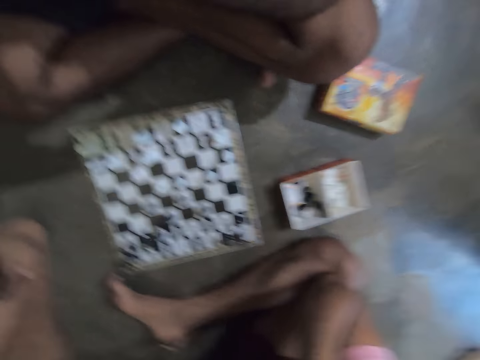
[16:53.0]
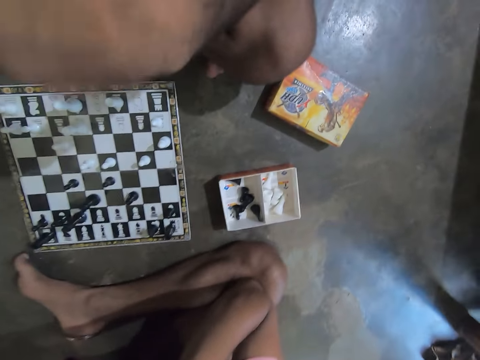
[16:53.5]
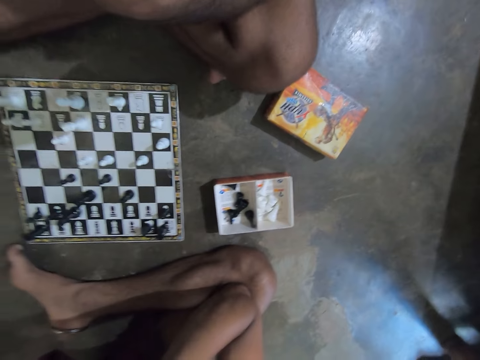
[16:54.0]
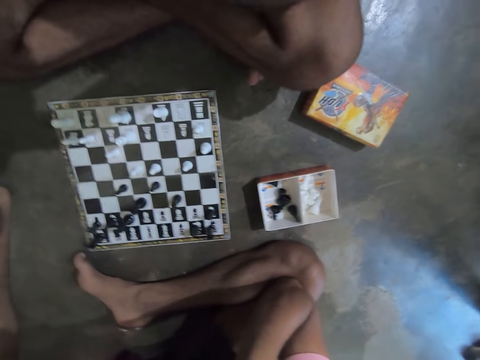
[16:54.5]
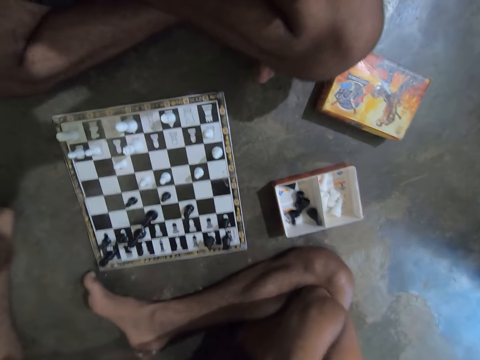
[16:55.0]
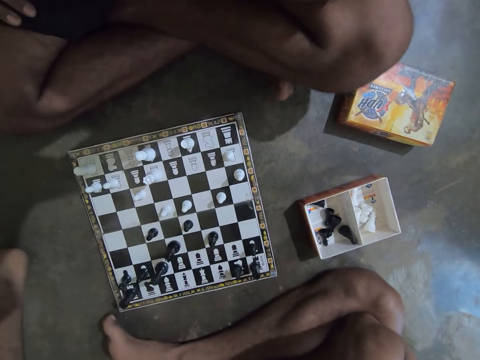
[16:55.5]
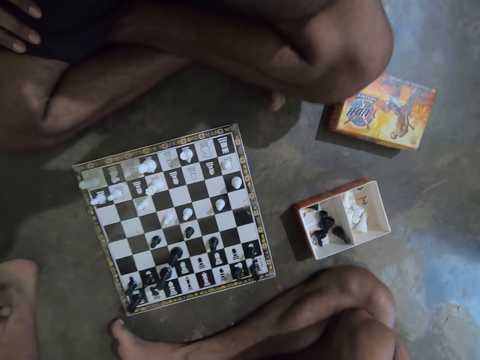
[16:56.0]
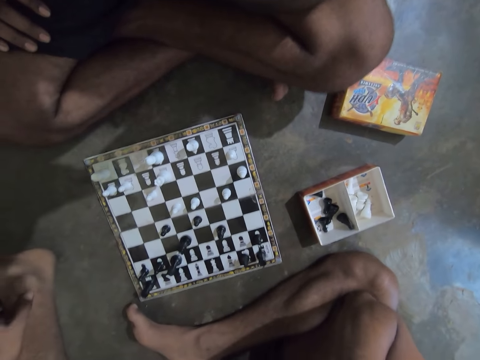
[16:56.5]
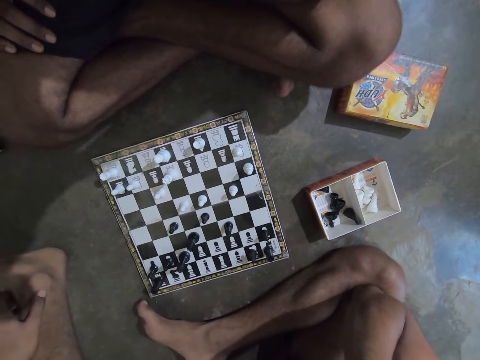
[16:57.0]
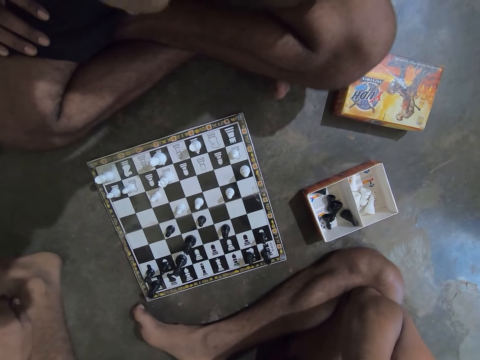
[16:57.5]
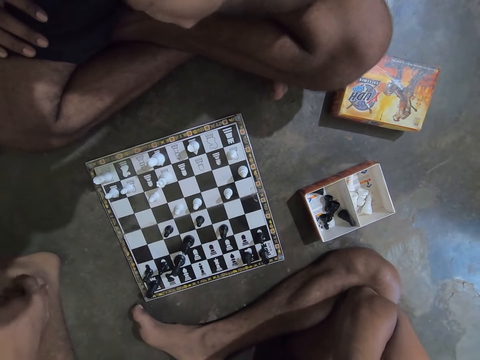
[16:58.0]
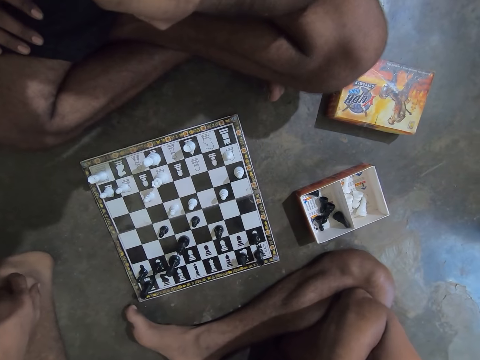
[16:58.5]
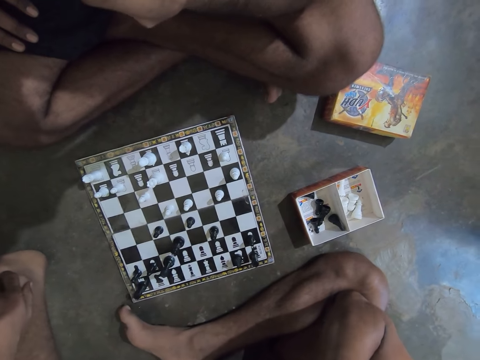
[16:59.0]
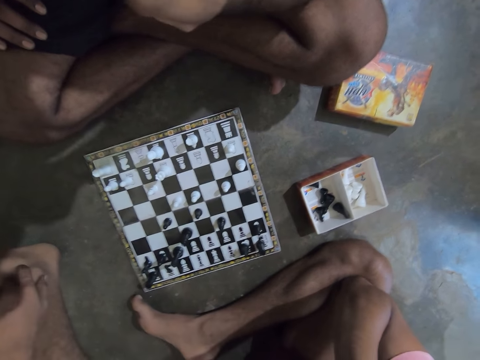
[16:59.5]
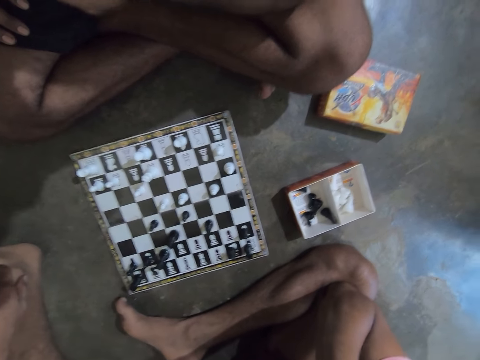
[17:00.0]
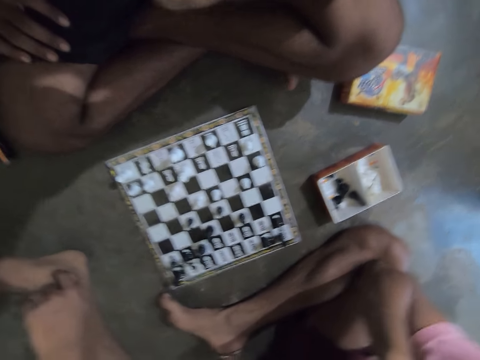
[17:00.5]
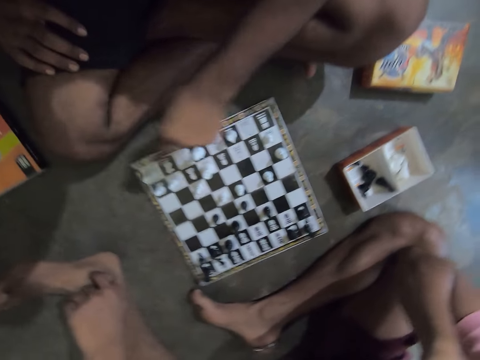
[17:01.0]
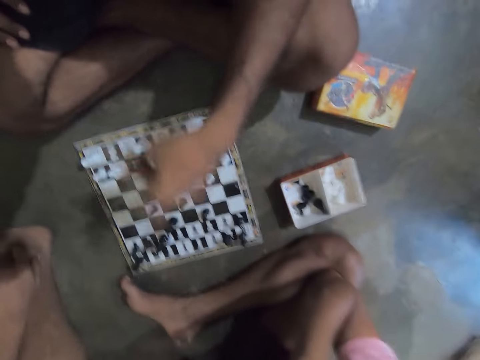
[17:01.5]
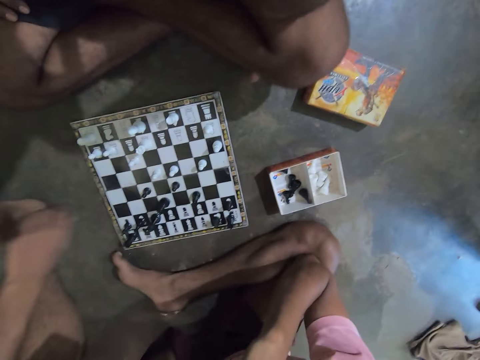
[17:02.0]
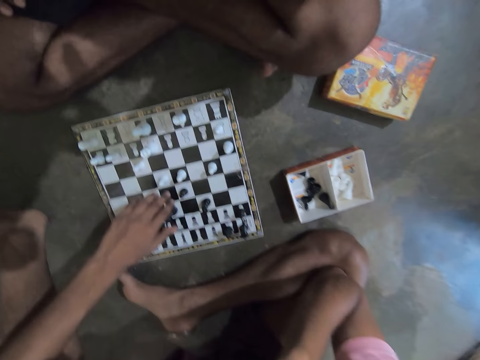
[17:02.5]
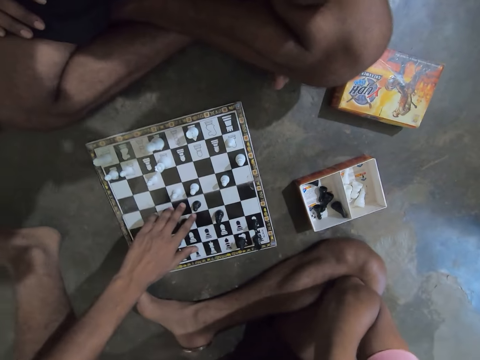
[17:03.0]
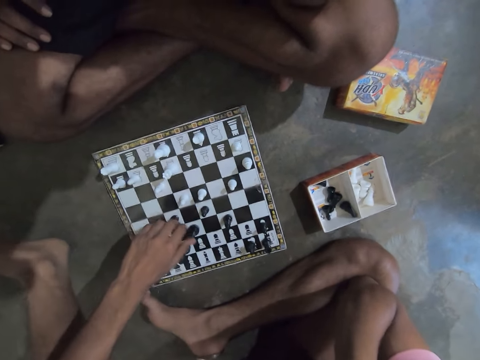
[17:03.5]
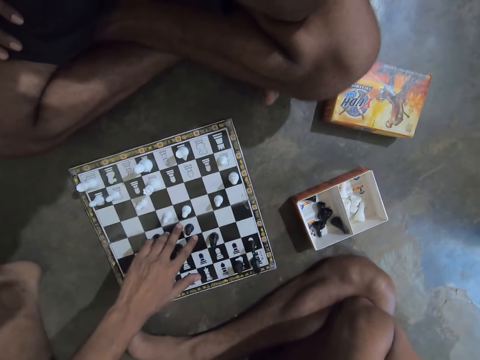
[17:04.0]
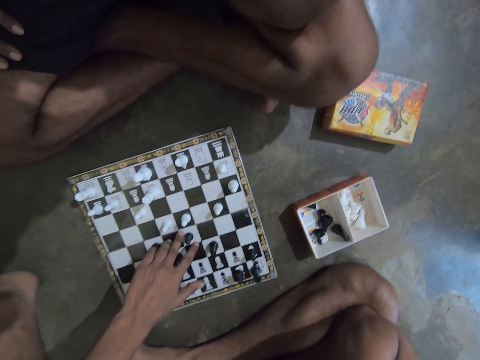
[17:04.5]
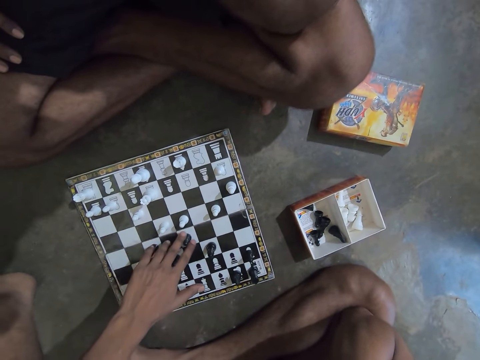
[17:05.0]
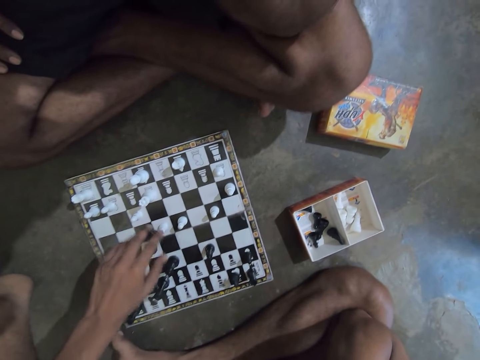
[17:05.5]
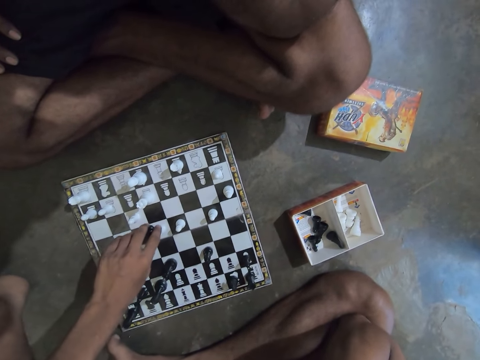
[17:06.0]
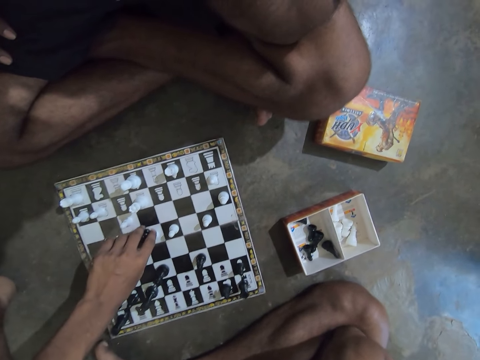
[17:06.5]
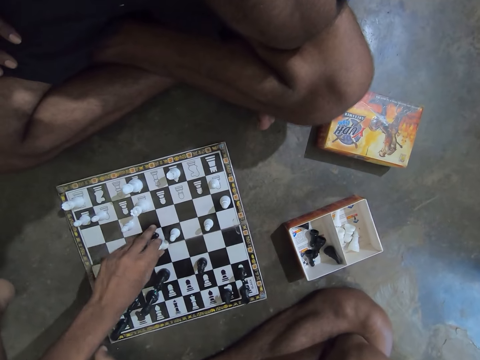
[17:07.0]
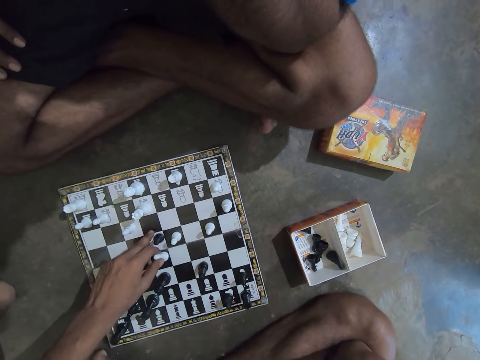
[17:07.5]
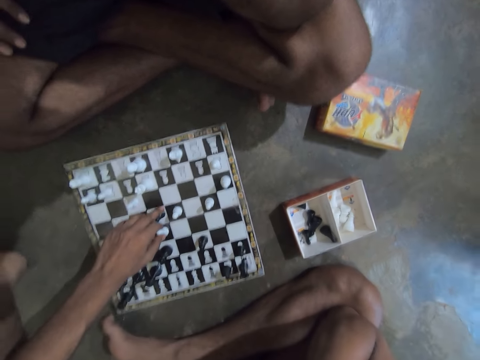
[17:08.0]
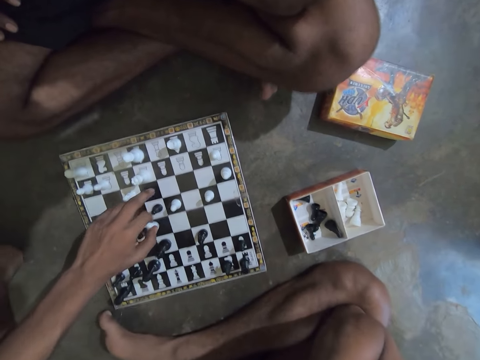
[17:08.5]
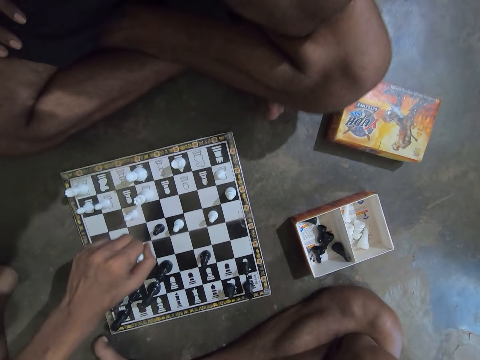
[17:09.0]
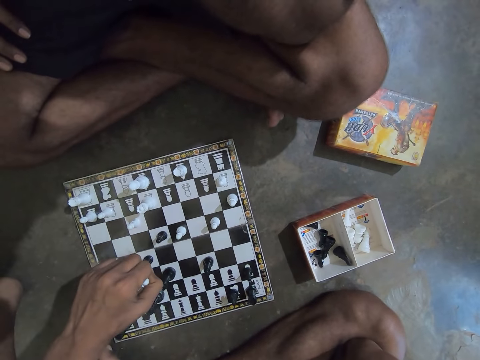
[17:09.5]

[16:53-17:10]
The man moves his left hand forward slightly. The man points at the boxes on the chess board with his left hand. The man shakes his left leg. The camera wearer picks a chess piece. He plays with the chess piece and the chess board. He moves a black pawn chess piece forward with his left hand. He replaces a white pawn chess piece on the board with his left hand. He holds the white pawn piece in his left hand.

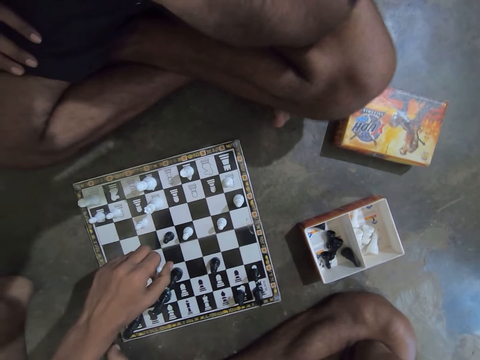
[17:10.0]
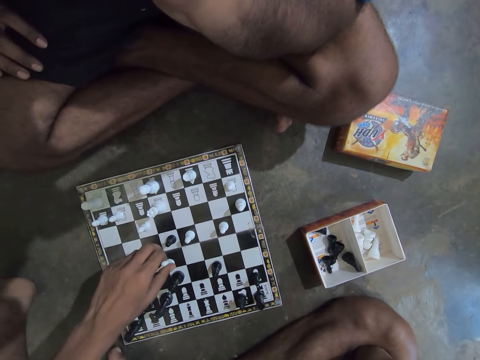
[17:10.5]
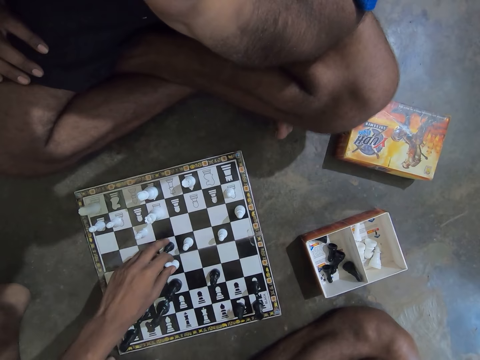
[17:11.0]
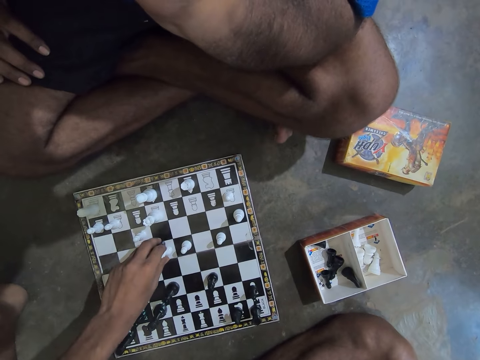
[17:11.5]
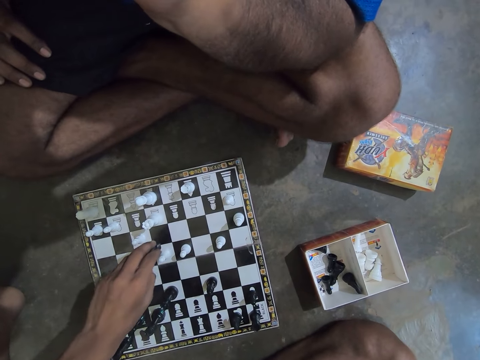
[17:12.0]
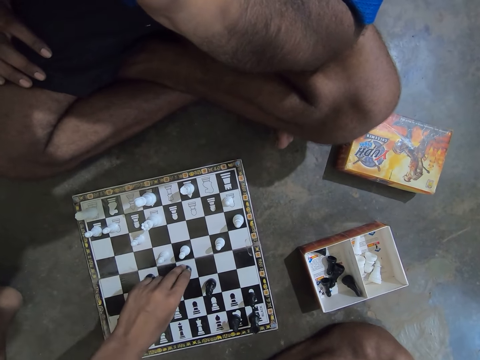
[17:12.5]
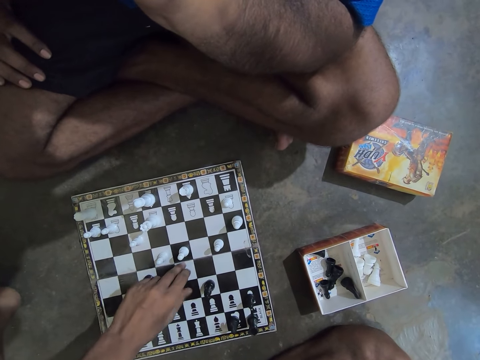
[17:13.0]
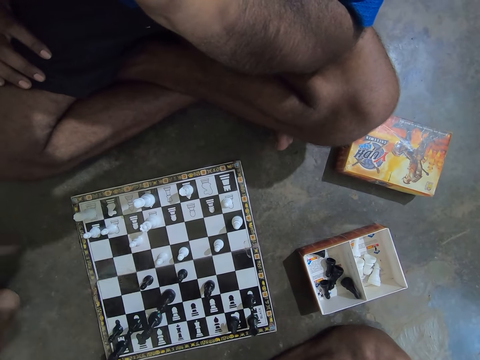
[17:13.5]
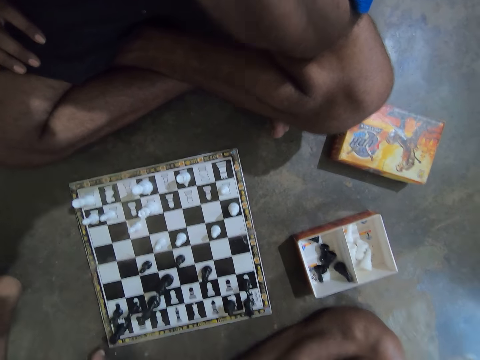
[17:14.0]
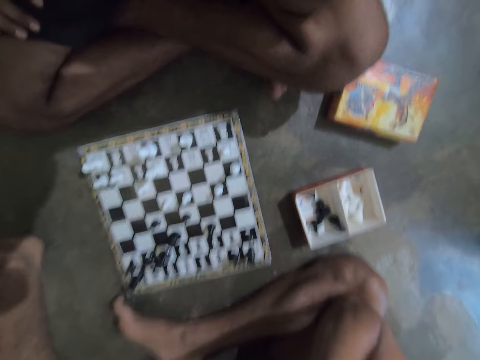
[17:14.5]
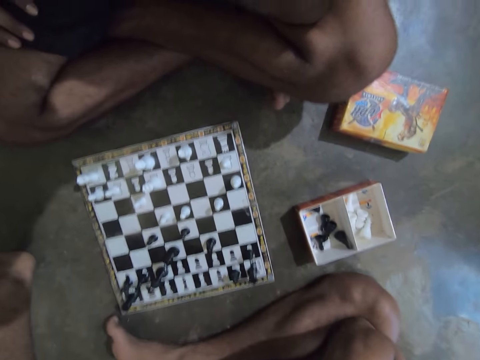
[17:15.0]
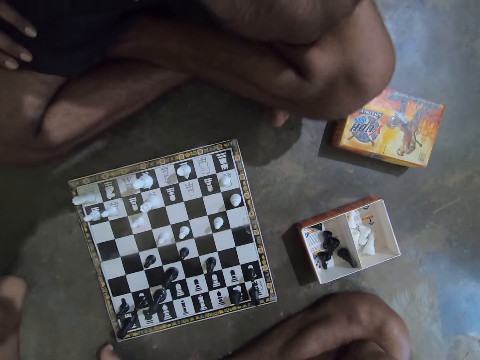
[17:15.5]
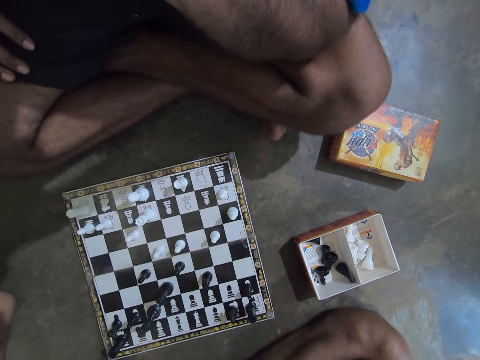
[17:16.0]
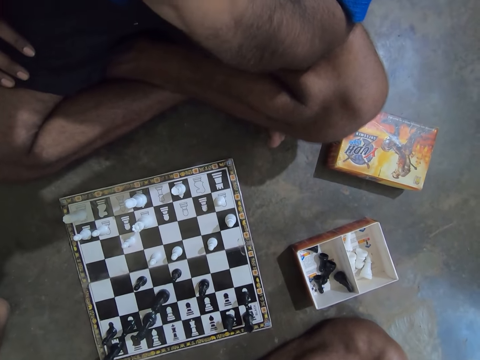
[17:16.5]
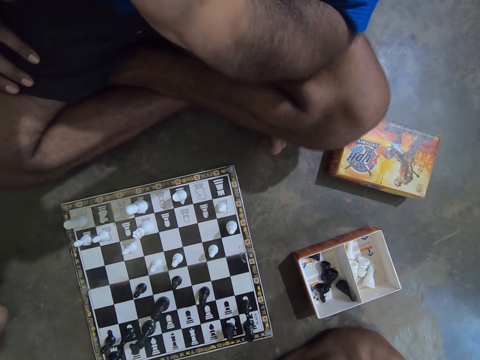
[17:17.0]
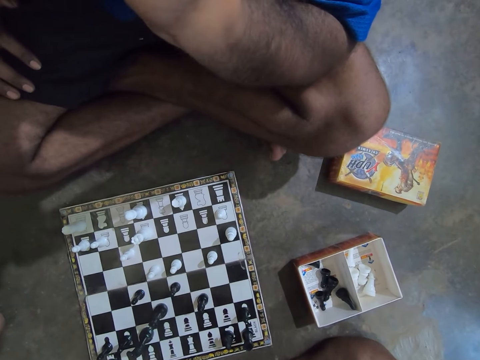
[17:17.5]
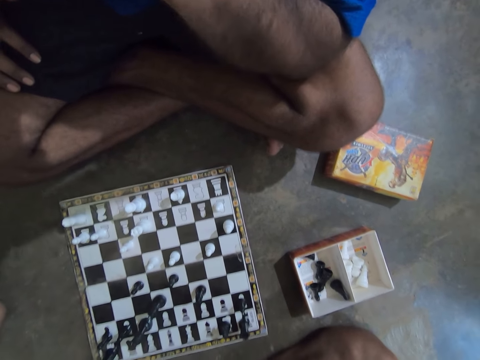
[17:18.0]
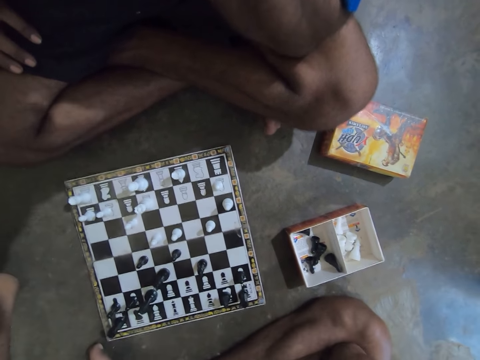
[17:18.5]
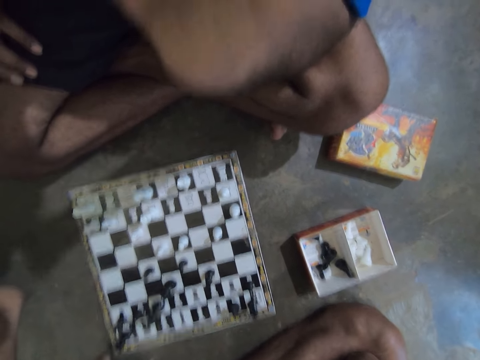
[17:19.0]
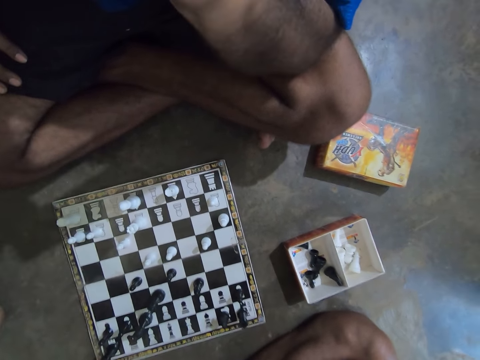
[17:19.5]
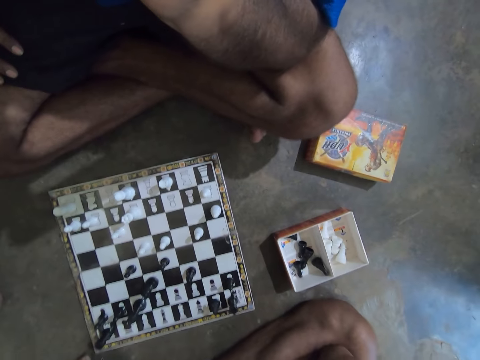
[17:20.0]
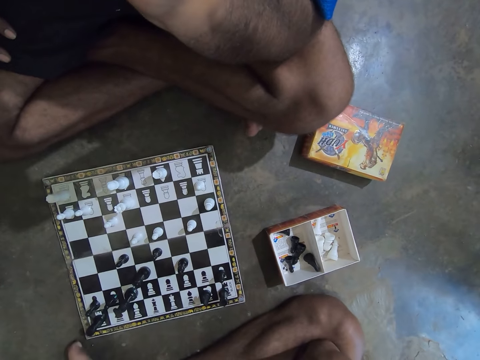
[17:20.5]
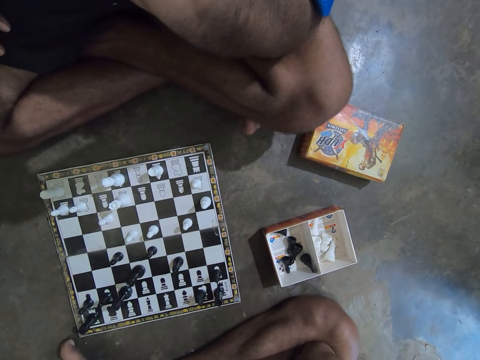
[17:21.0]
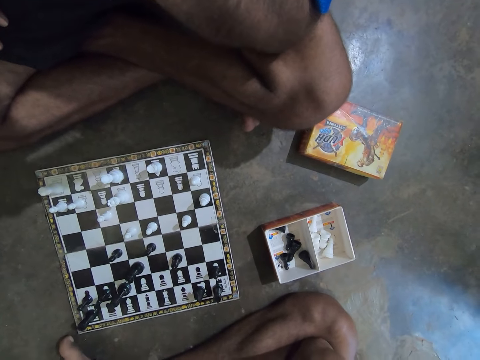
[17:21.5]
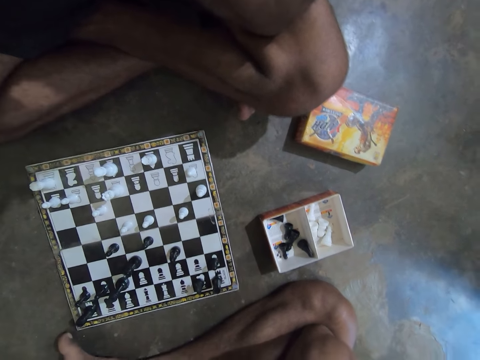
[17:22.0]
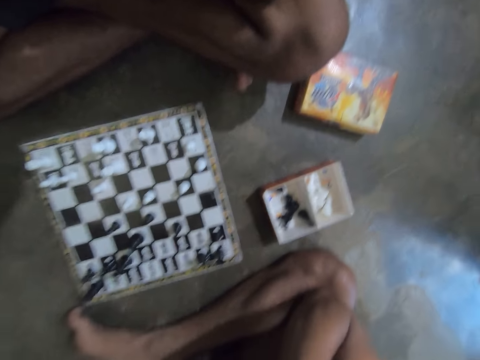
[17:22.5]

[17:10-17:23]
The camera wearer replaces the black pawn piece on the chess board with the white pawn piece in his left hand. He drops the black pawn chess piece on the board with his left hand. He stops playing chess. The man moves his left hand forward slightly.
